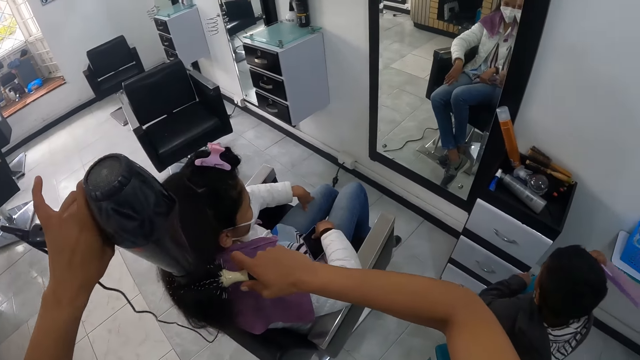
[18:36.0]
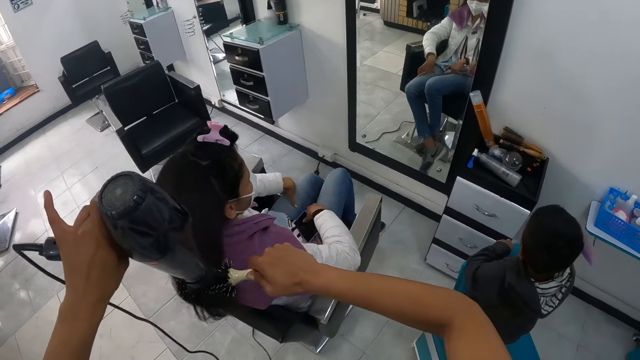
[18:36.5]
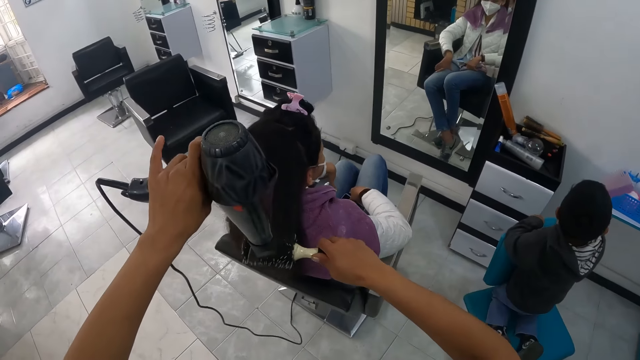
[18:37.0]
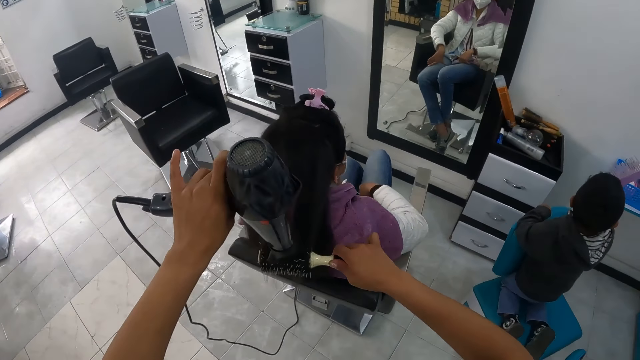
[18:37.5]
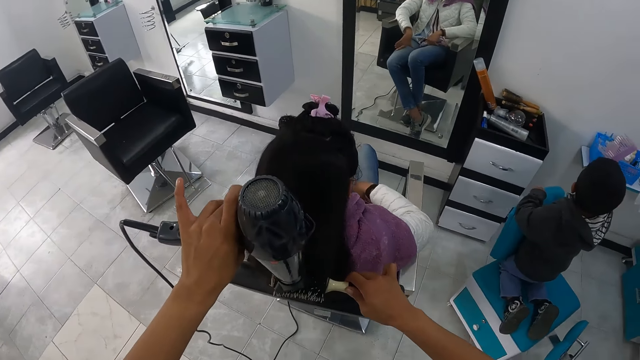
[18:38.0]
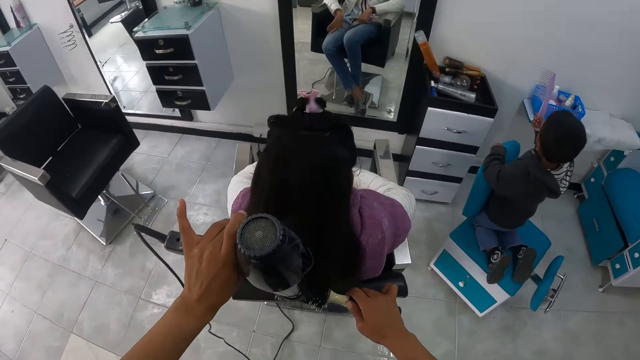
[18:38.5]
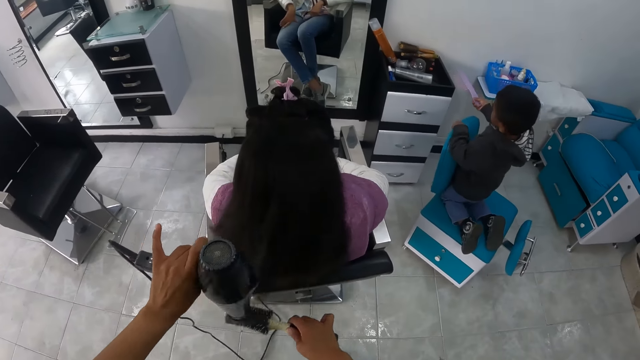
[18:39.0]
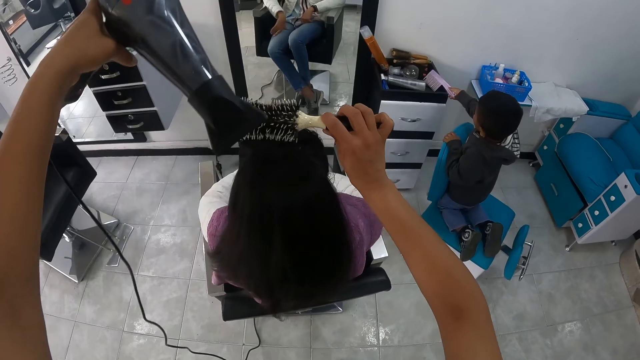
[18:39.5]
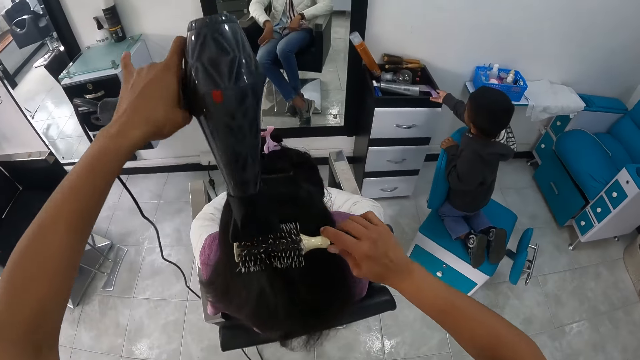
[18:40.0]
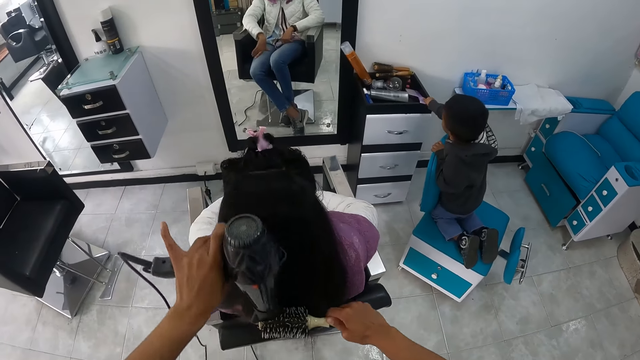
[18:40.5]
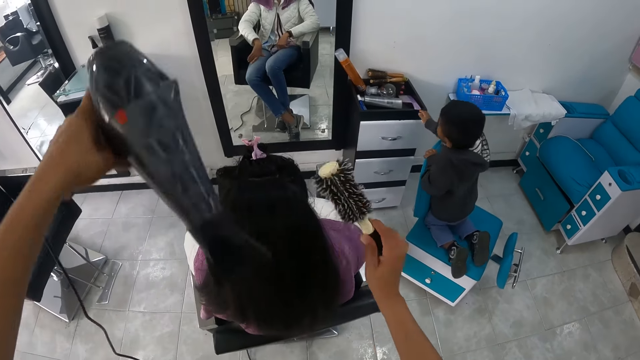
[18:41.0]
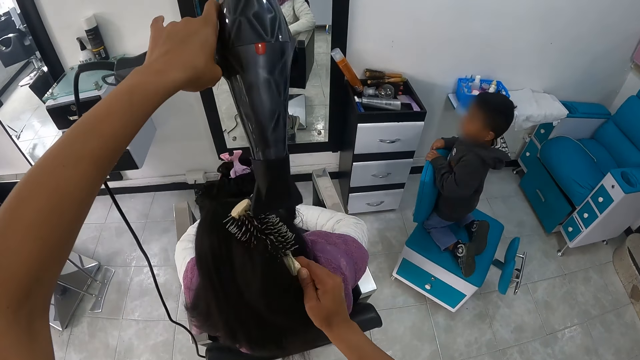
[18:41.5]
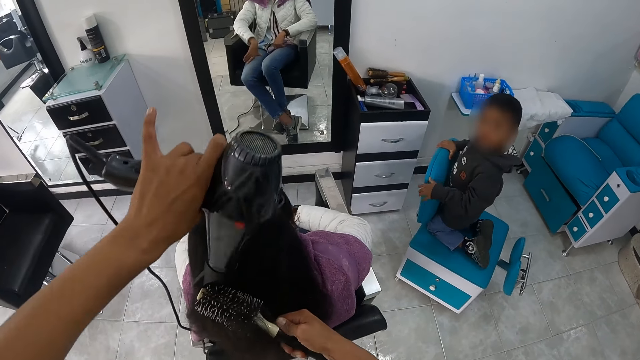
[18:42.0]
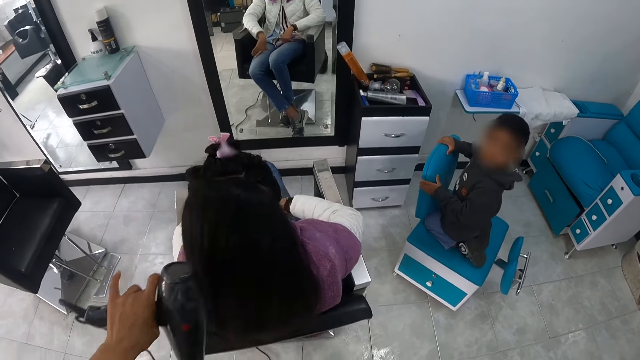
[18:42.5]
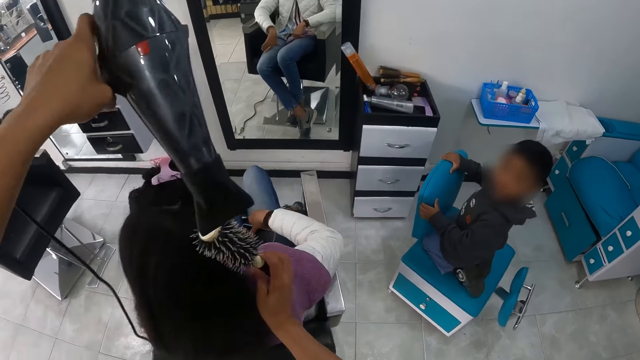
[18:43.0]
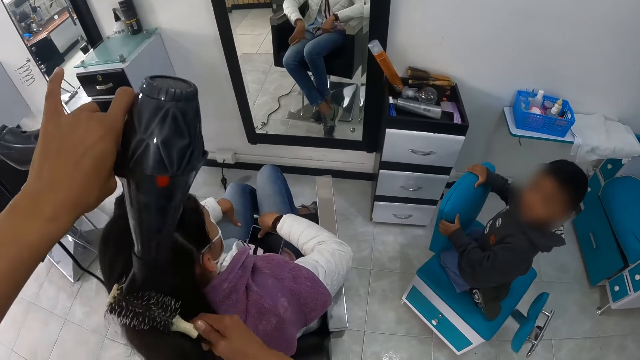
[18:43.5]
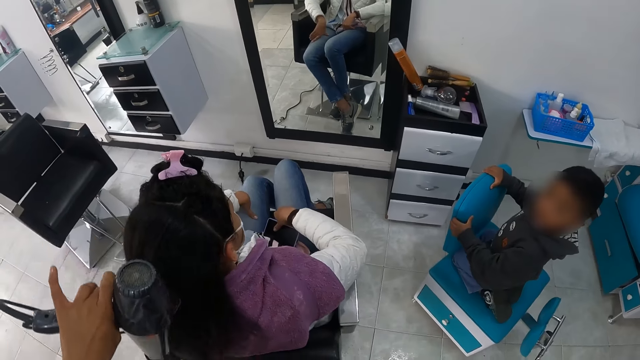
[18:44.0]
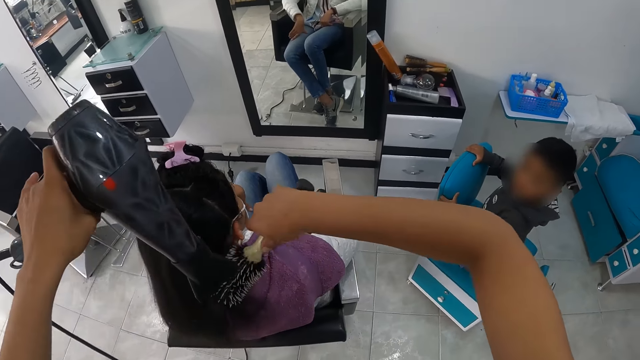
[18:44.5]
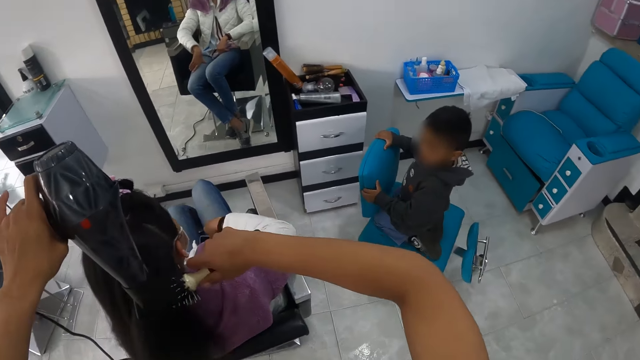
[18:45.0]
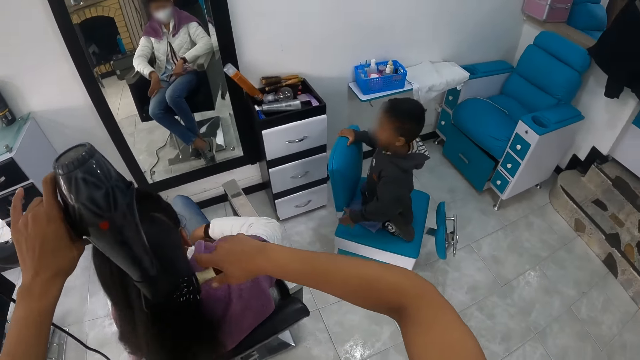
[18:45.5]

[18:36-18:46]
The boy rubs his hair. He drops the comb on the cupboard with his right hand. He looks at the camera wearer.

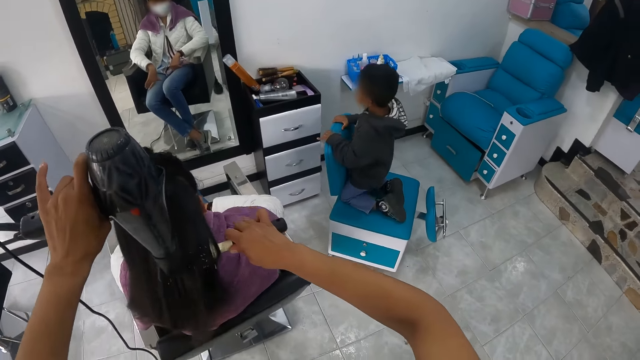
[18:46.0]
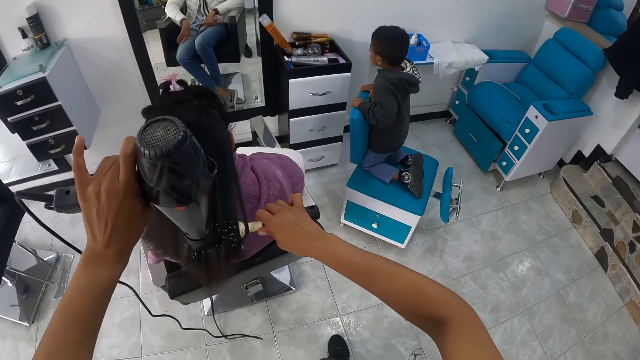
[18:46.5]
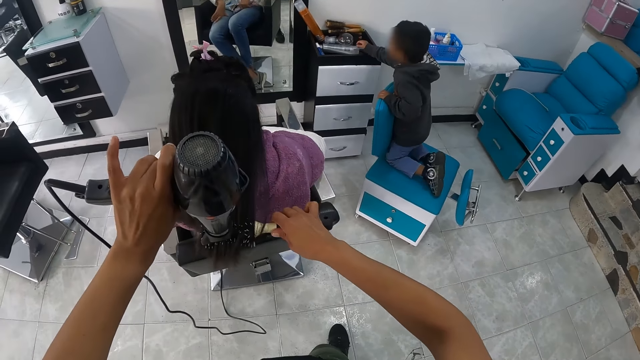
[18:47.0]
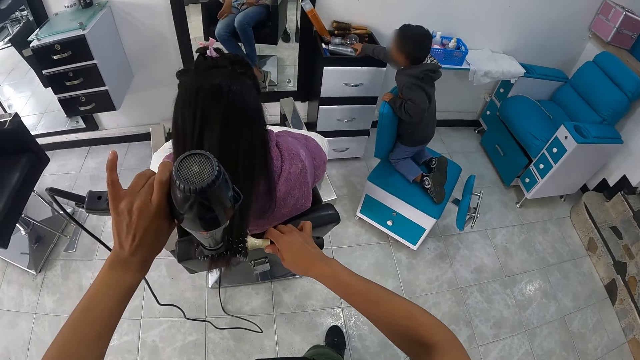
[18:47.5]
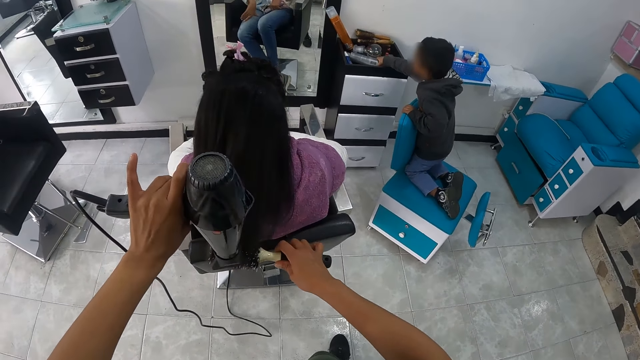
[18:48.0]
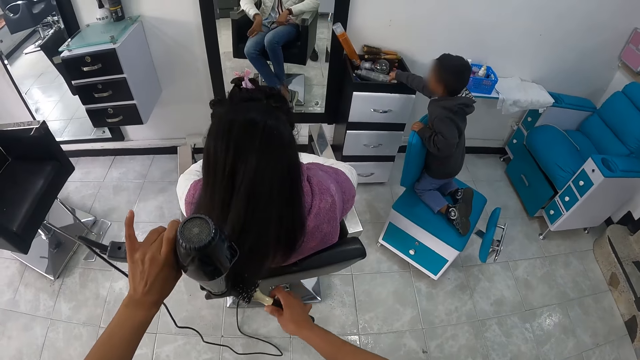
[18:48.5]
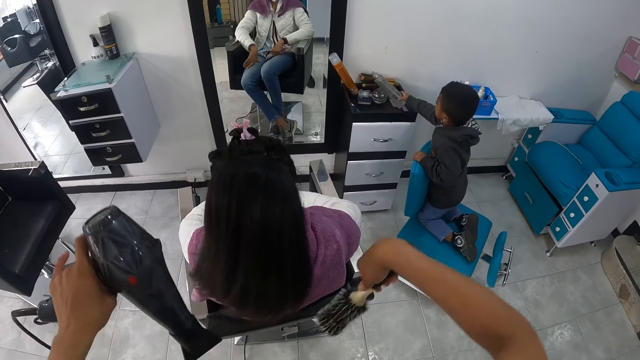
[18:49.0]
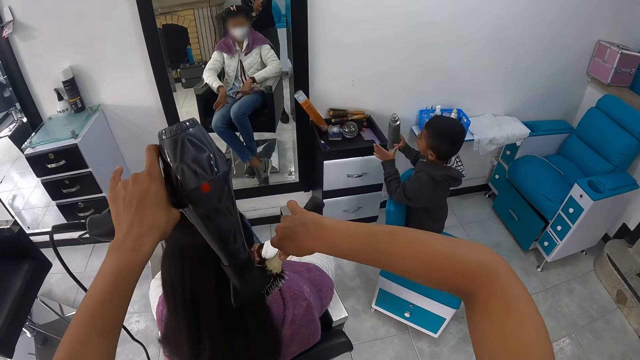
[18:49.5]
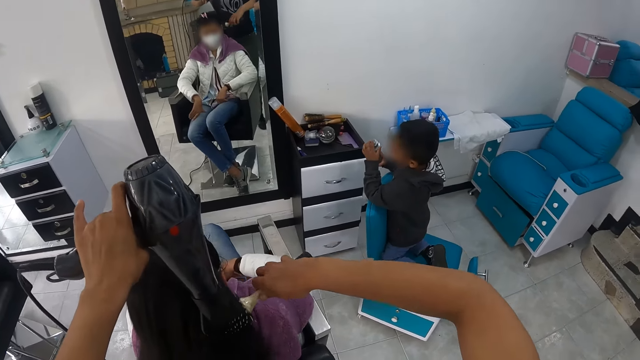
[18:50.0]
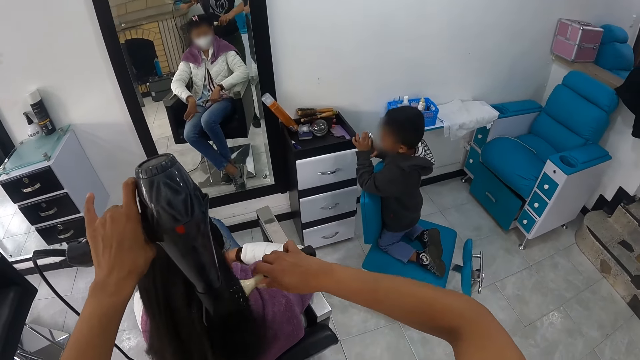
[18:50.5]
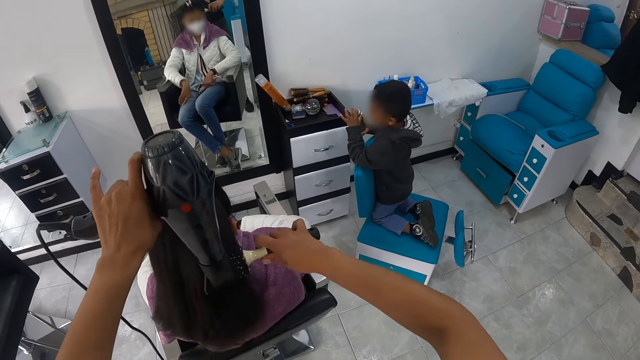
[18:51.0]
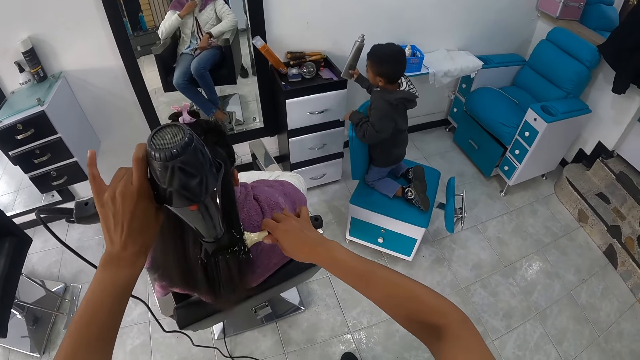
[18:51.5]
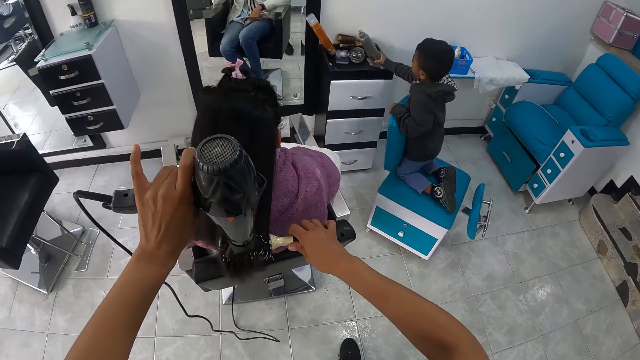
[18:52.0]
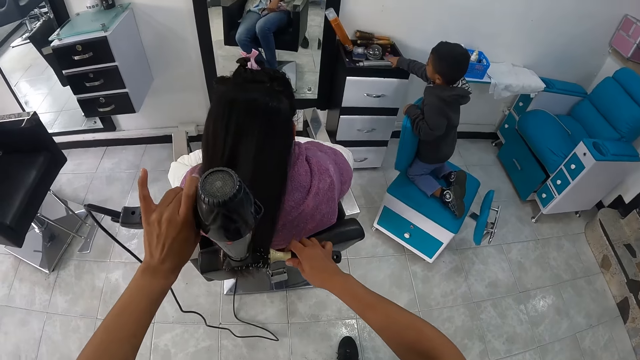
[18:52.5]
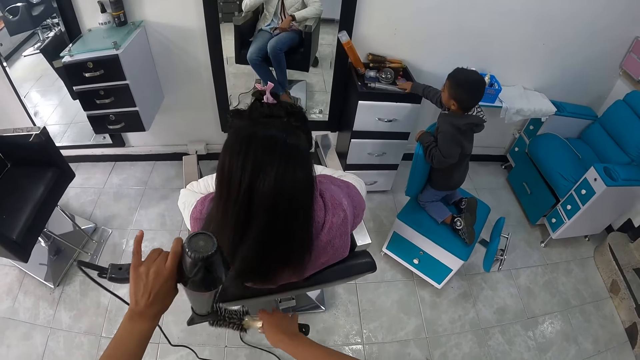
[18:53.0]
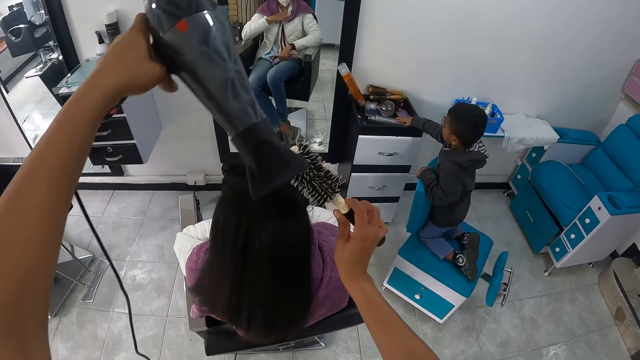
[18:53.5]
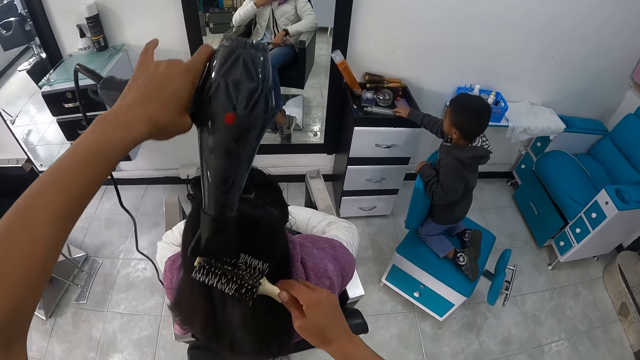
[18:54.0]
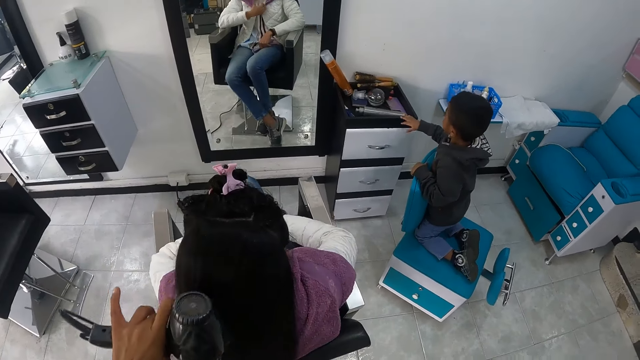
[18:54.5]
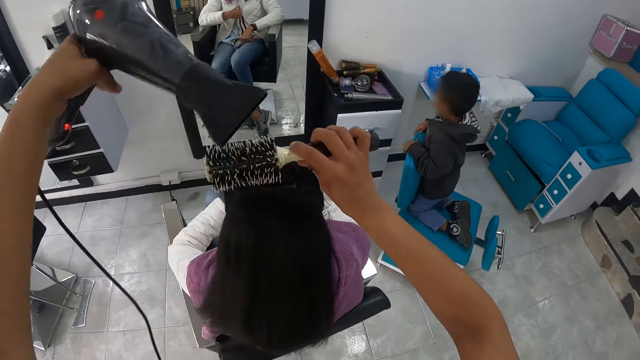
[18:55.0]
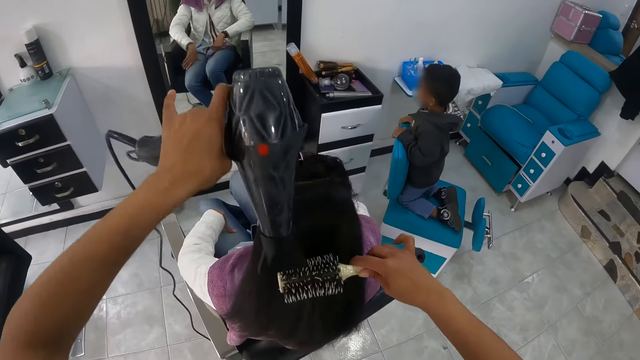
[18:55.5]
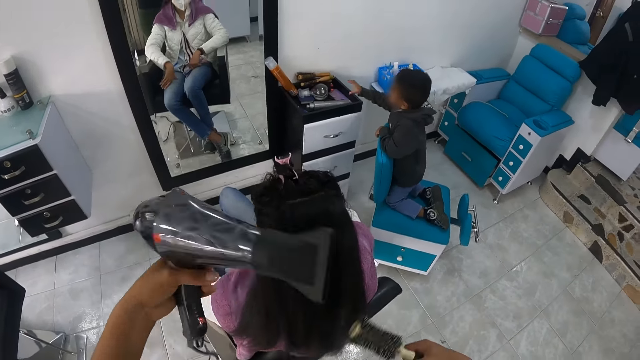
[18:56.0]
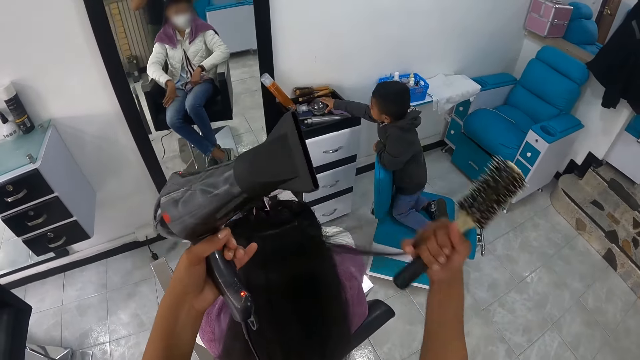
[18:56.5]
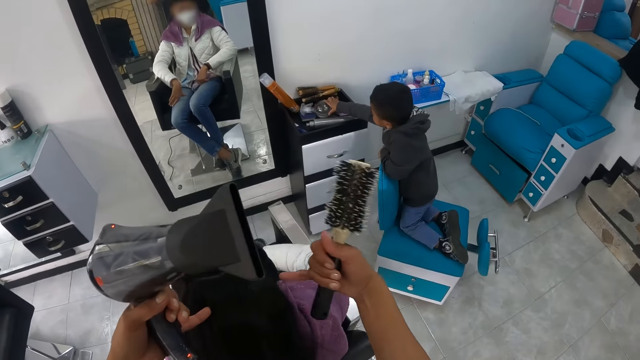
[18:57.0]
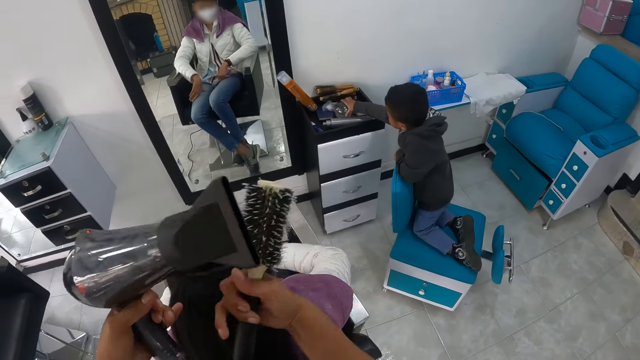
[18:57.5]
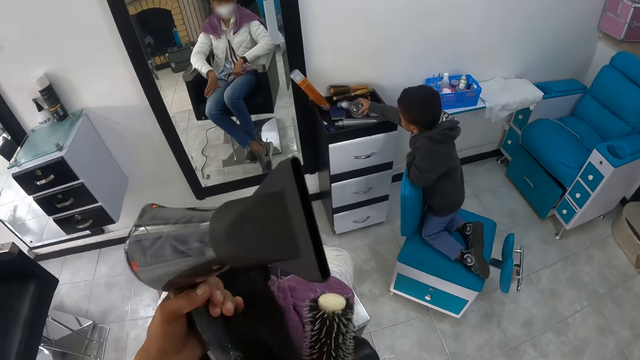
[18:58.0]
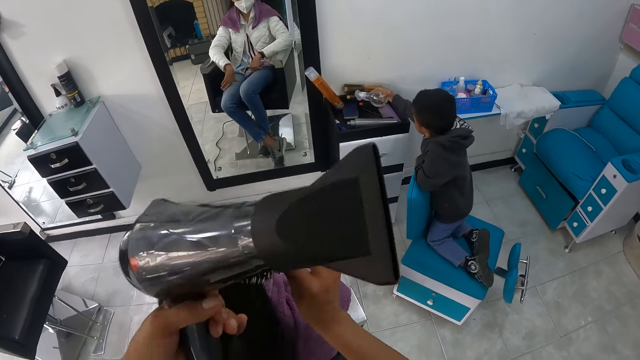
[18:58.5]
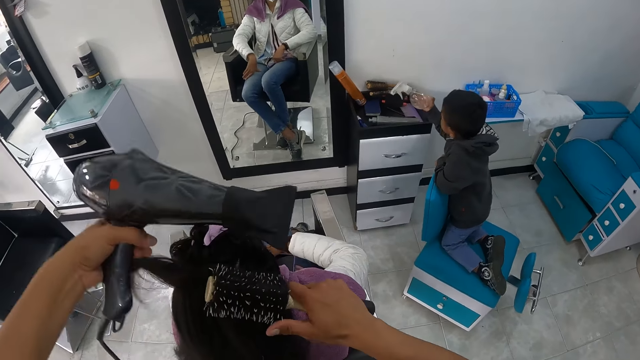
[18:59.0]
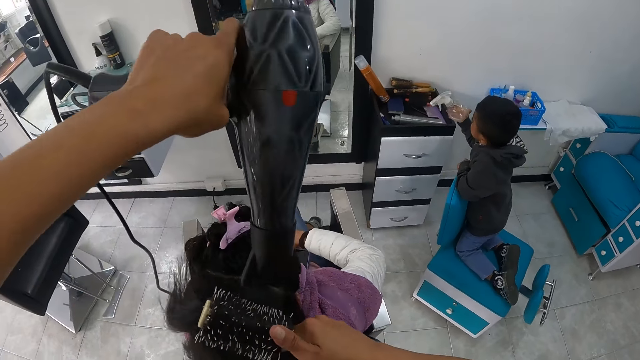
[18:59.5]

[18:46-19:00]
The boy picks a container from the cupboard with his right hand. He drops the container on the cupboard with his right hand. He picks a spray from the cupboard with his right hand.
